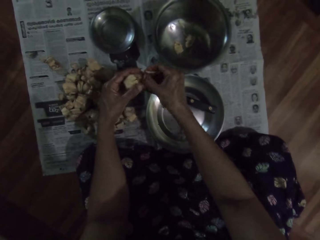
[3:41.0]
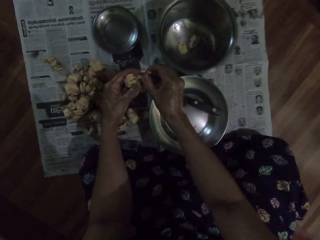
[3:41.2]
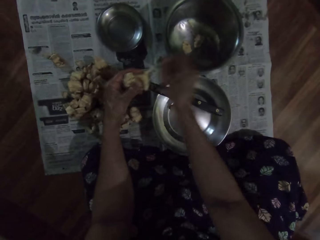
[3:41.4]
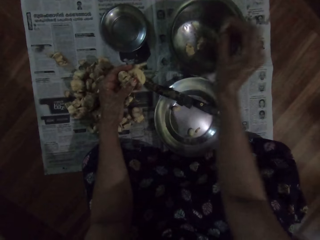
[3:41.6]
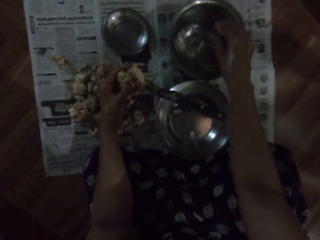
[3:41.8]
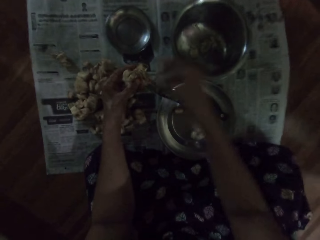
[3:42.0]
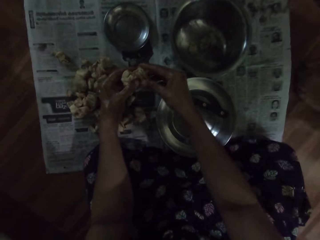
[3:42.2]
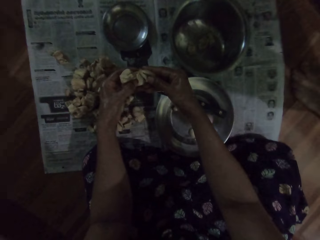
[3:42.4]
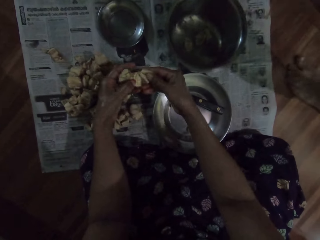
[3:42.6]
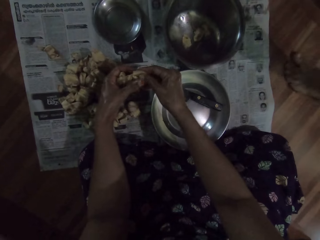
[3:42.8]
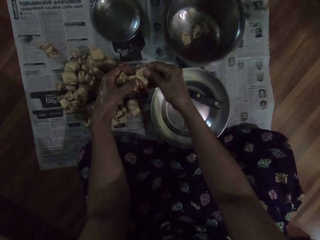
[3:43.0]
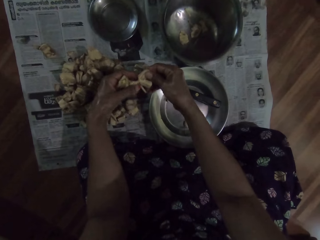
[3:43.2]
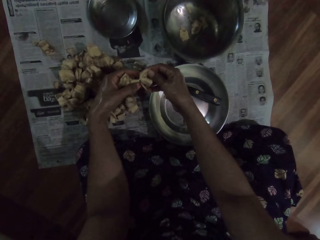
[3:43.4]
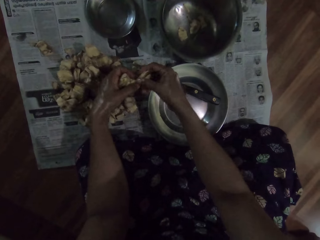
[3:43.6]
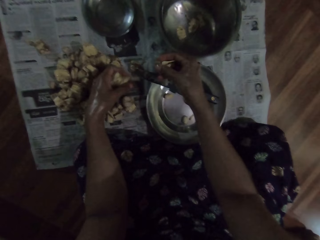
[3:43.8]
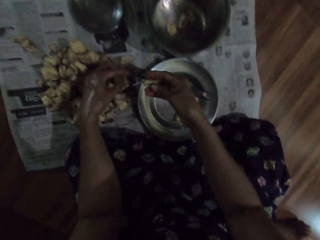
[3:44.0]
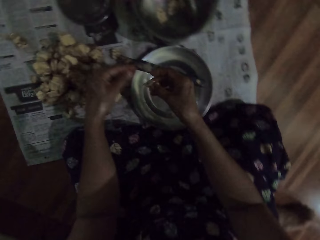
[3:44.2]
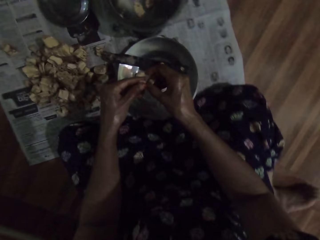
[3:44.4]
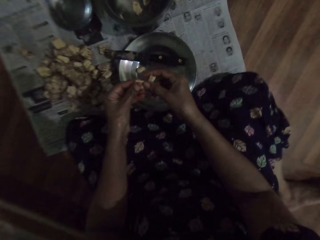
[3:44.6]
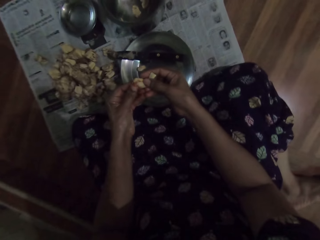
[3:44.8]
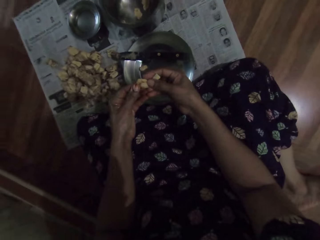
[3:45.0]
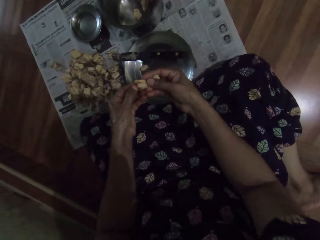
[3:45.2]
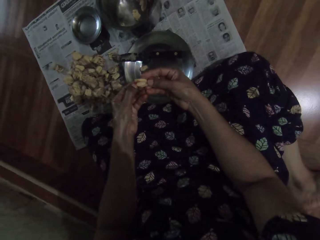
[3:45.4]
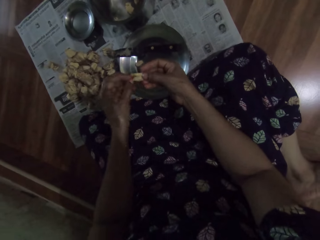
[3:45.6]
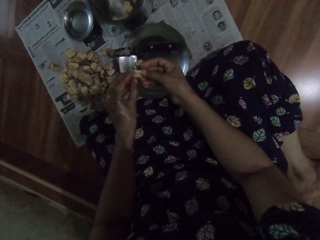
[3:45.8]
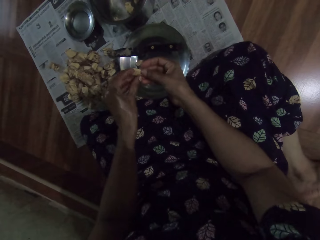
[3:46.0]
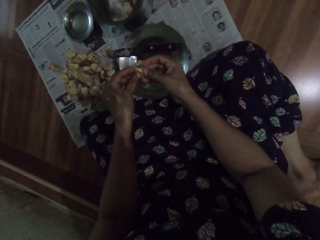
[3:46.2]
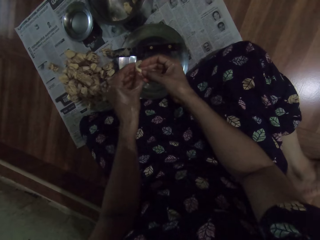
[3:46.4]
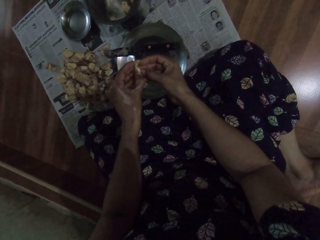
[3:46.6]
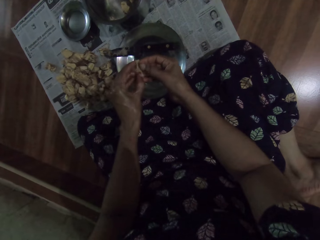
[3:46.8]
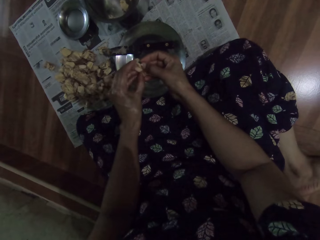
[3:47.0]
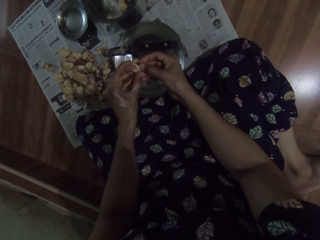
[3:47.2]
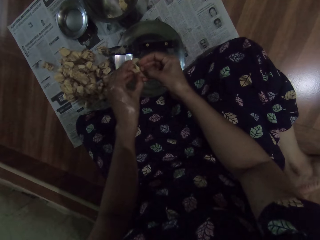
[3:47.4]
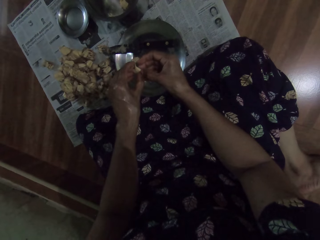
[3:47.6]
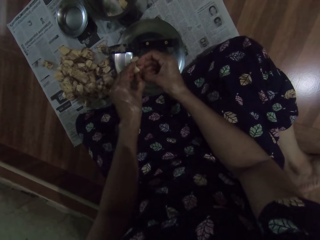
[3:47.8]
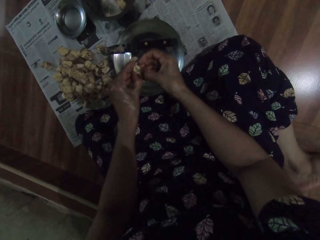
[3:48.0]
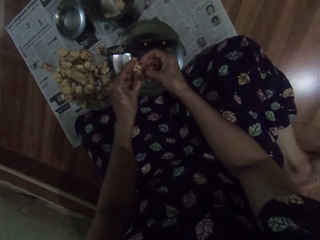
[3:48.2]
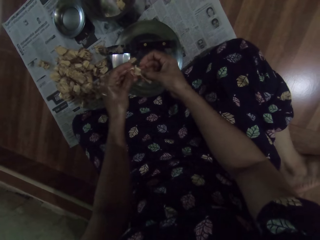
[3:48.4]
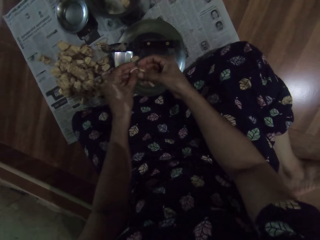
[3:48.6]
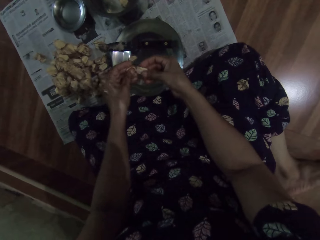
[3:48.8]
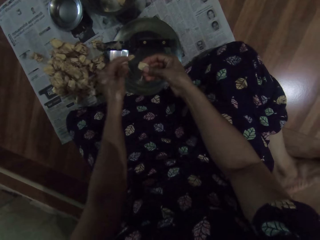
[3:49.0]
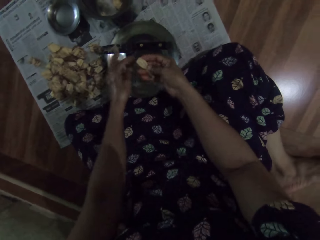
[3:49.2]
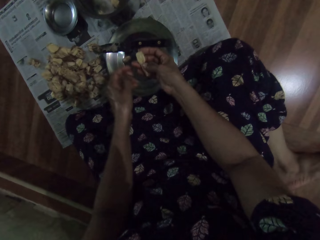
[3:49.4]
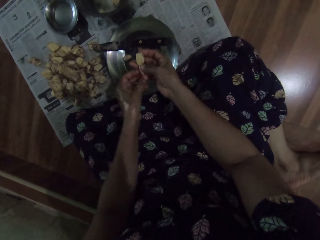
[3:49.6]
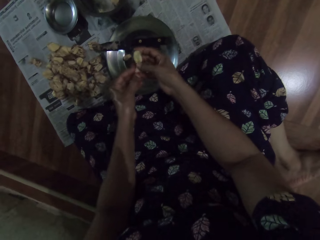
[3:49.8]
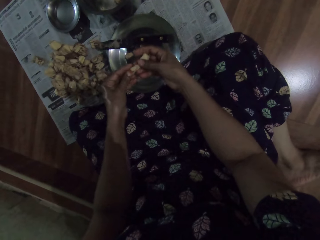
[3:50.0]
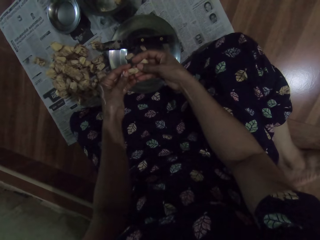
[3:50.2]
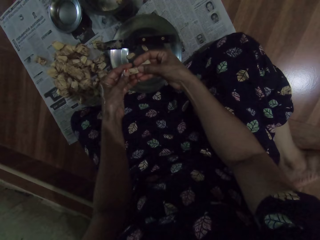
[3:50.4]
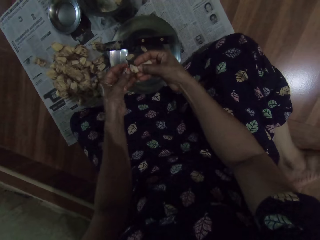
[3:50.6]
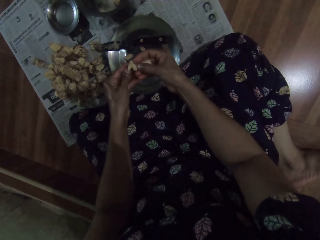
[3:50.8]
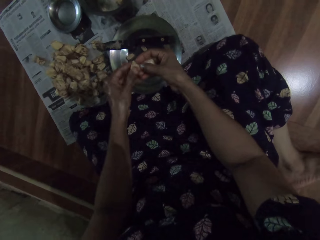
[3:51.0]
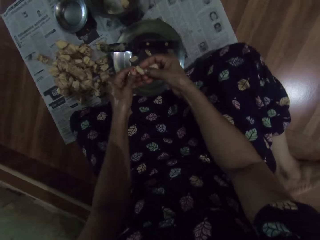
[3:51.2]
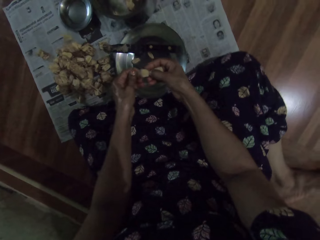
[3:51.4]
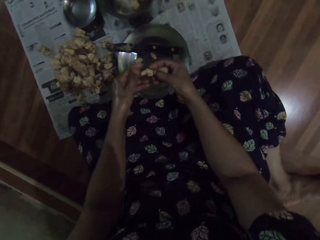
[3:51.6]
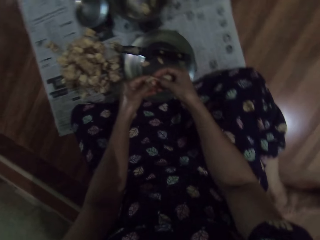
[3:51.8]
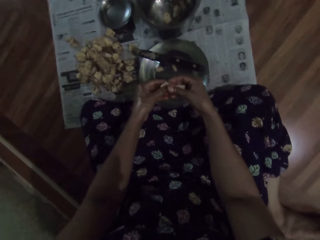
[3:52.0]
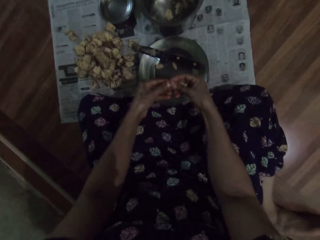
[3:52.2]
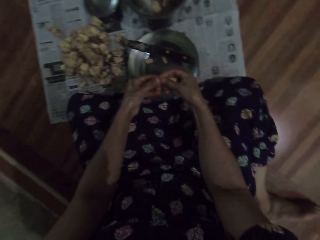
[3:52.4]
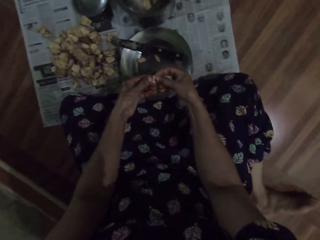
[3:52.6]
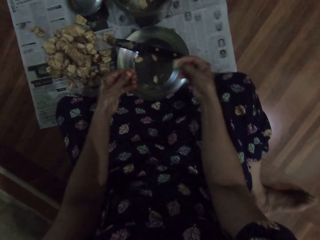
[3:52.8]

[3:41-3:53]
The camera wearer holds the breadfruit or endocarp with her hands. She shreds the breadfruit with her hands. She throws a part of the breadfruit into the bowl with her right hand. She shreds the breadfruit with her hands. The woman walks past the camera wearer. The camera wearer peels a seed from the endocarp. She drops a part of the breadfruit on the newspaper with her left hand. She shreds the breadfruit with her hands. She drops a part of the breadfruit into the plate with her left hand. She shreds the breadfruit with her hands. She peels a seed from the endocarp.

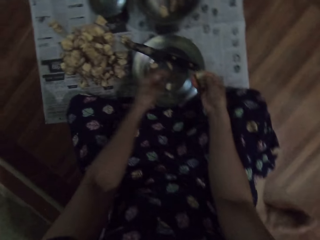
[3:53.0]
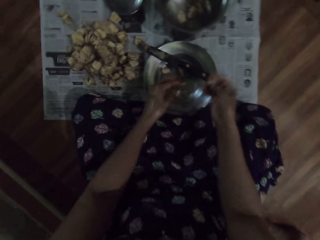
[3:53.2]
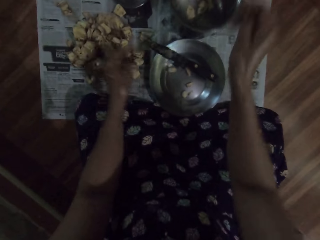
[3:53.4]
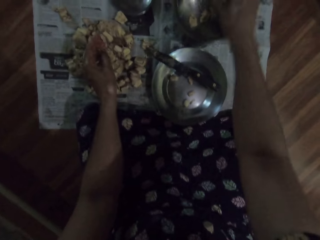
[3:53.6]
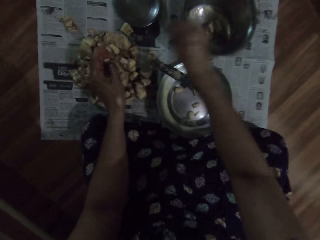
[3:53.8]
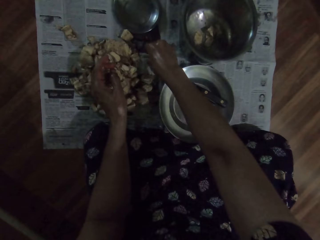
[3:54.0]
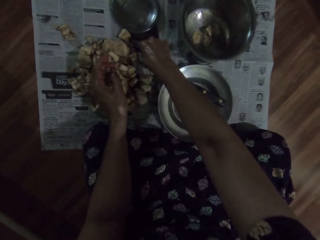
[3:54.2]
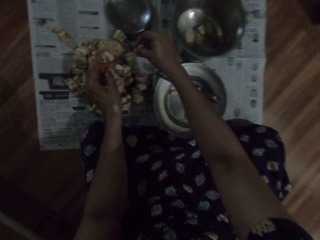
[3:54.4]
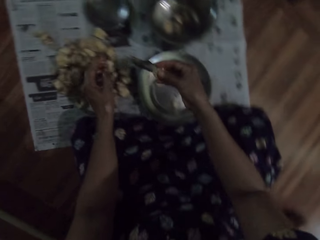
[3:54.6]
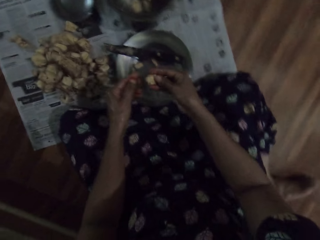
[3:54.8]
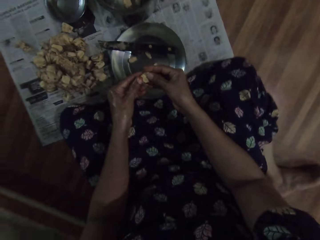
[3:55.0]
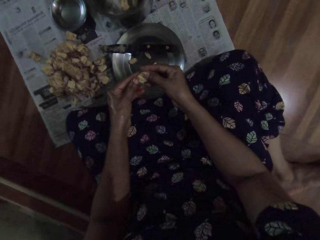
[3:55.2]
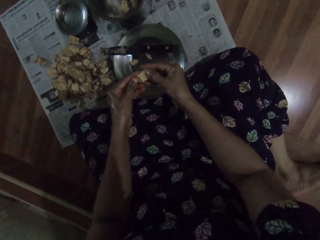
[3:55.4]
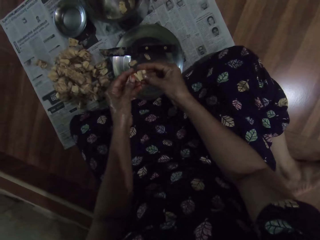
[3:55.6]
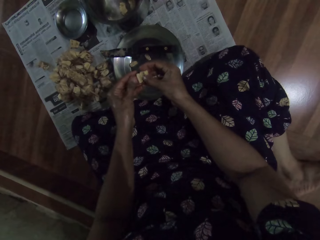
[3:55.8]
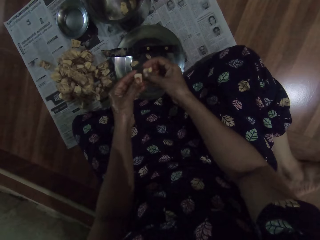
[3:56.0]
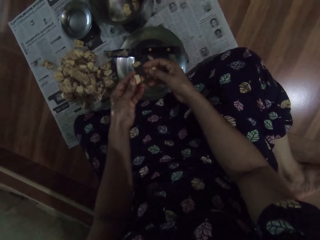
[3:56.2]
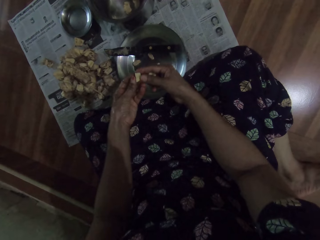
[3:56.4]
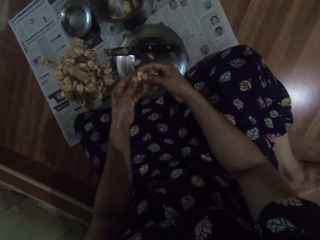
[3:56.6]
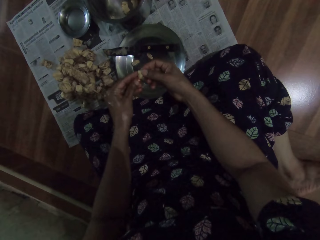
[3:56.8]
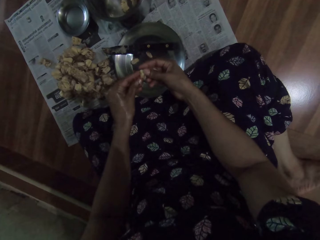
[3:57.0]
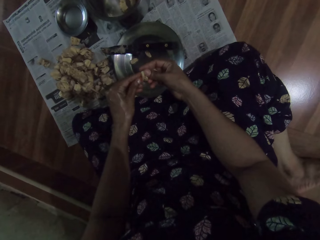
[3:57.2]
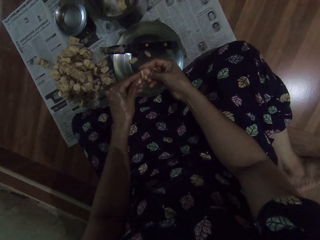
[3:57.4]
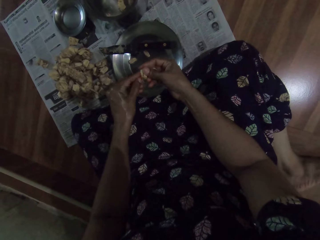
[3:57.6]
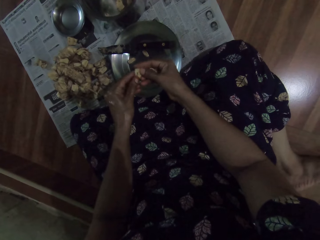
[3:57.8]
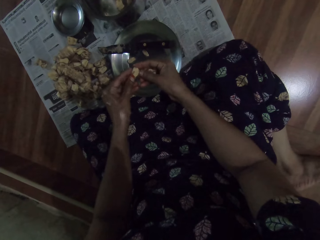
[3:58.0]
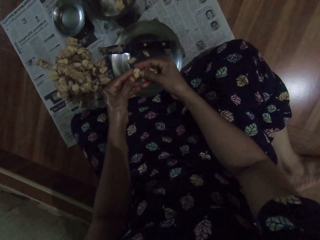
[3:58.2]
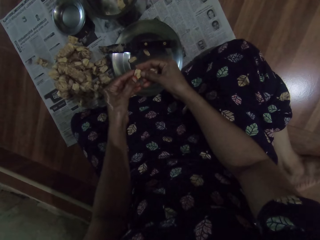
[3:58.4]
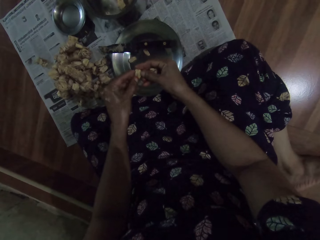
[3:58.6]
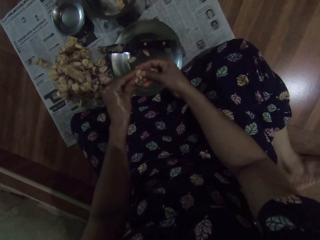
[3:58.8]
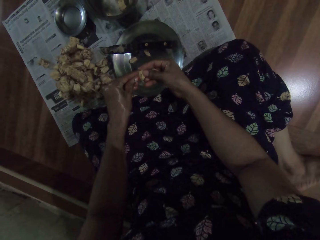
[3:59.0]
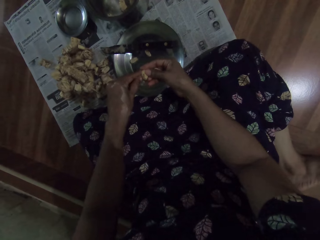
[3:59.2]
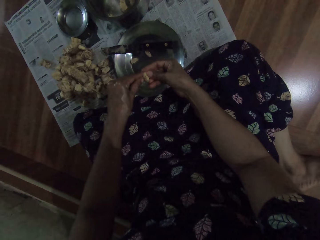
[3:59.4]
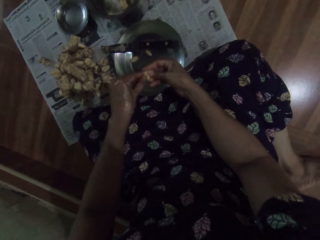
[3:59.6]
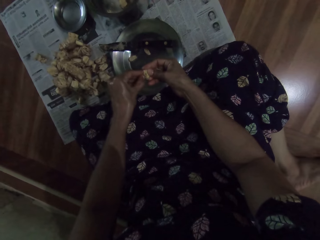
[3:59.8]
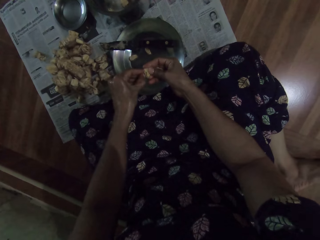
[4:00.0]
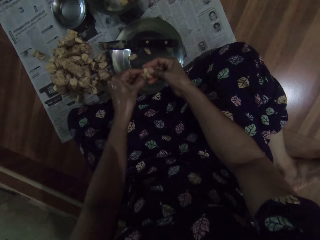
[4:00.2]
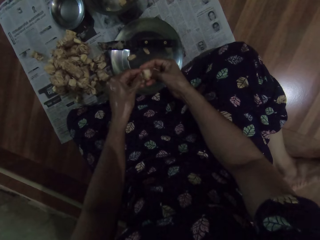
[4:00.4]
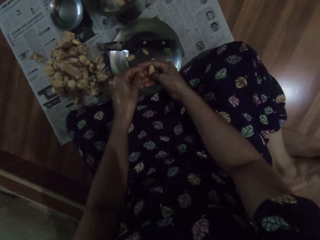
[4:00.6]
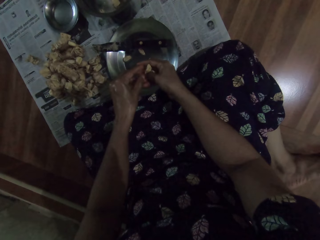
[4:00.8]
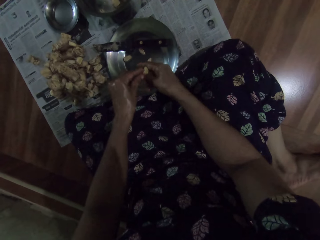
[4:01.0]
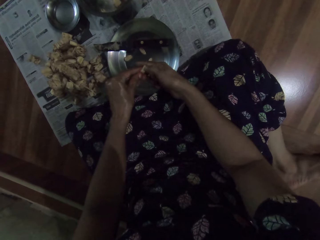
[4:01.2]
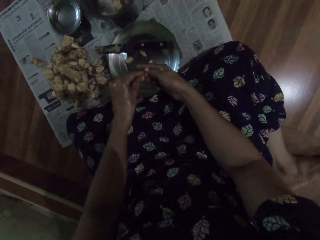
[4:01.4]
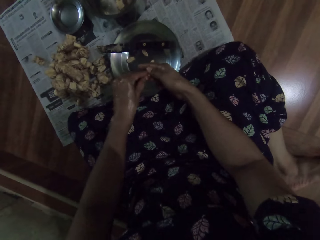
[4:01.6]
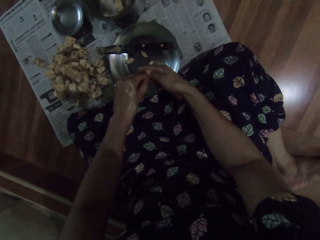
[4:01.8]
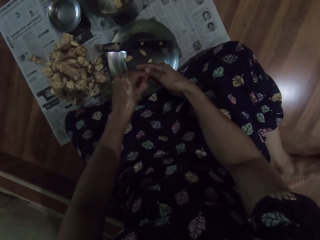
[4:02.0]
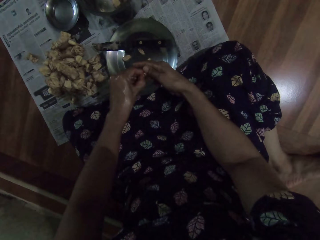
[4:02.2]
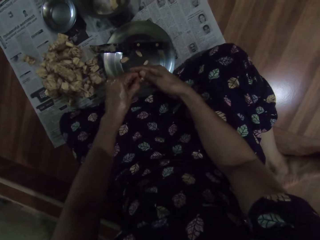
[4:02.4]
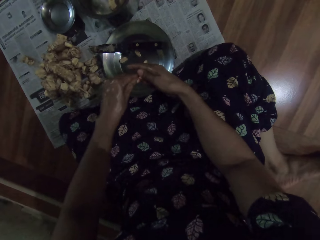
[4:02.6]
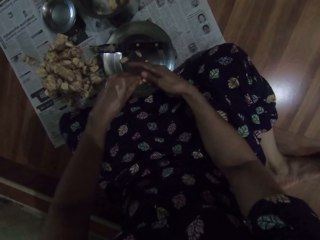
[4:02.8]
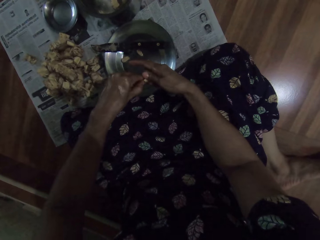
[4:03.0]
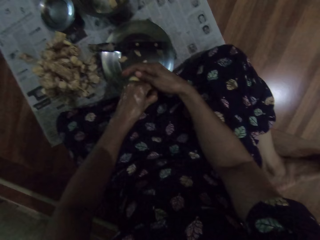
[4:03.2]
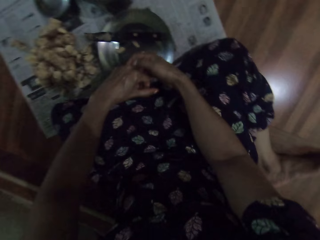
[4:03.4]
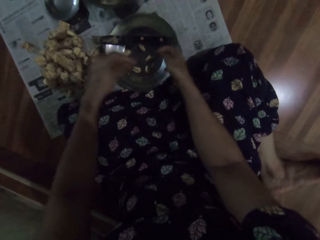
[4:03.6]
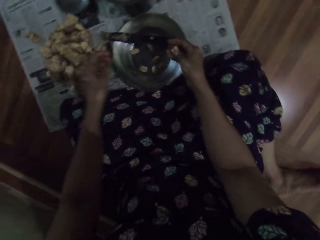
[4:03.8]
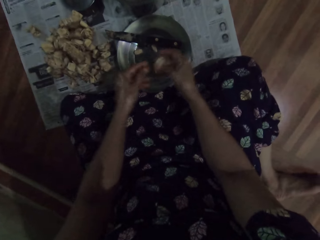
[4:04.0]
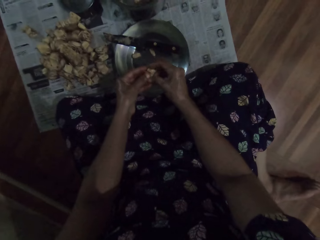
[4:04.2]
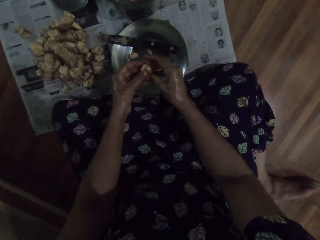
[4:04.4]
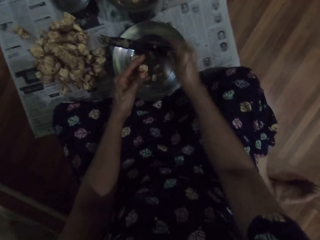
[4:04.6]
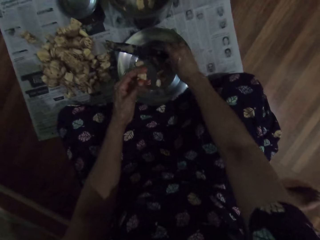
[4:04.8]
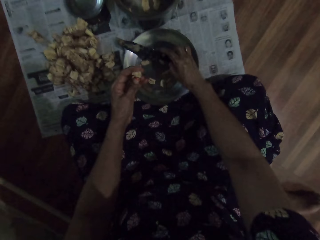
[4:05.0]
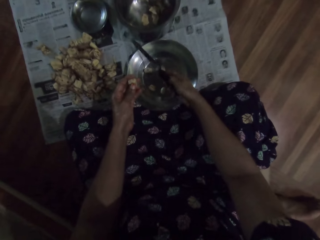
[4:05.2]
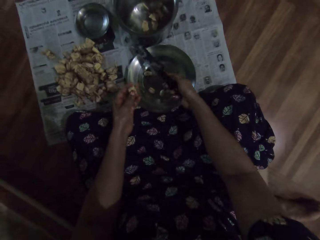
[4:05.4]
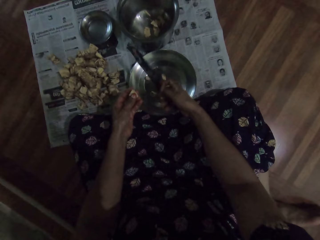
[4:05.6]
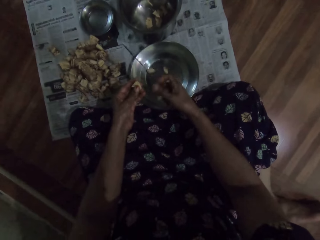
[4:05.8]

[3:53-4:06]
The camera wearer drops a part of the breadfruit or endocarp into the plate with her left hand. She throws a part of the breadfruit into the bowl with her right hand. She picks a breadfruit from the newspaper with her right hand. She shreds the breadfruit with her hands. She peels a seed from the endocarp. She shreds the breadfruit with her fingers. She drops the breadfruit from her hands. She takes the breadfruit from her right hand with her left hand. She picks the knife from the plate with her right hand.
